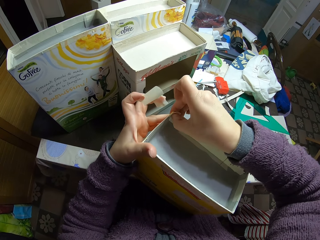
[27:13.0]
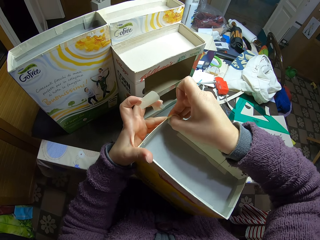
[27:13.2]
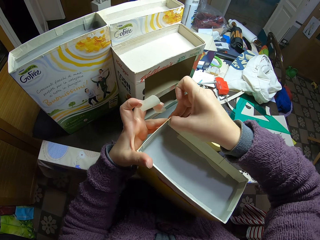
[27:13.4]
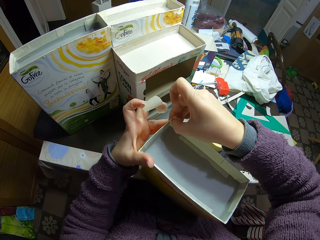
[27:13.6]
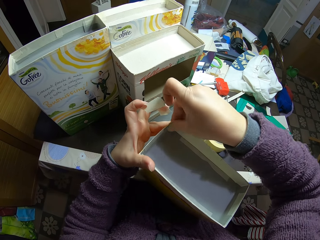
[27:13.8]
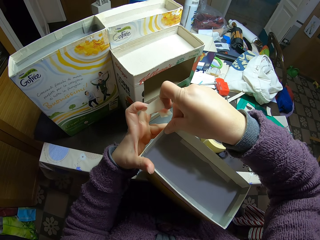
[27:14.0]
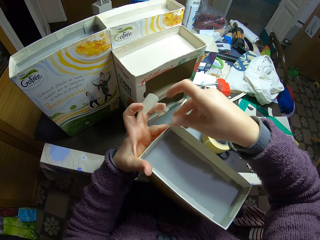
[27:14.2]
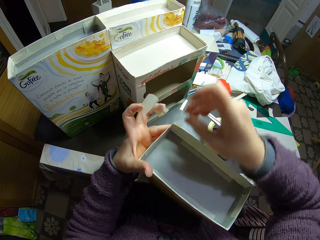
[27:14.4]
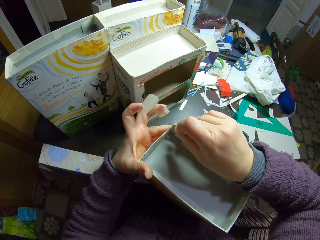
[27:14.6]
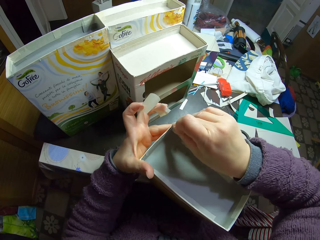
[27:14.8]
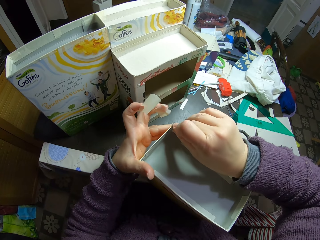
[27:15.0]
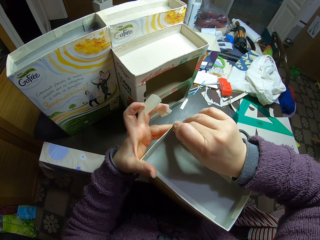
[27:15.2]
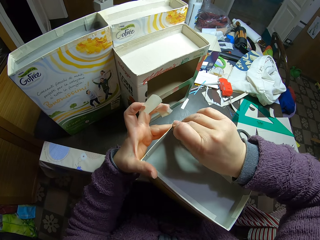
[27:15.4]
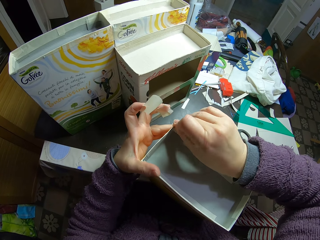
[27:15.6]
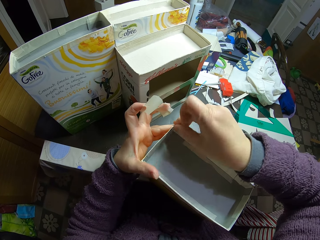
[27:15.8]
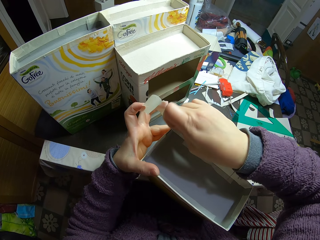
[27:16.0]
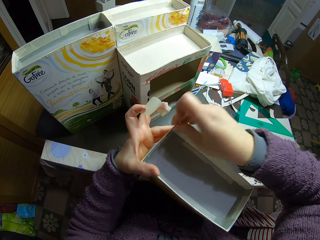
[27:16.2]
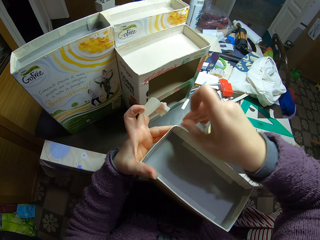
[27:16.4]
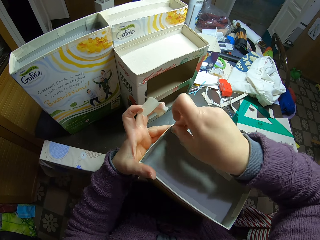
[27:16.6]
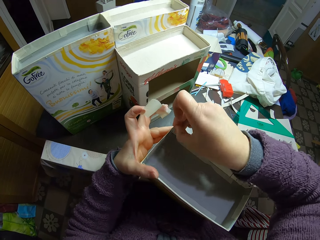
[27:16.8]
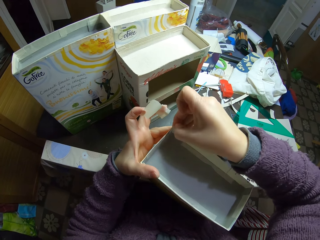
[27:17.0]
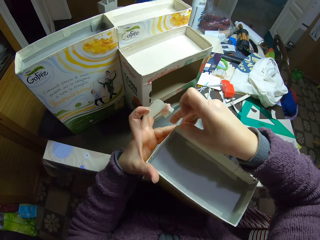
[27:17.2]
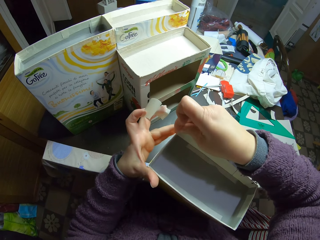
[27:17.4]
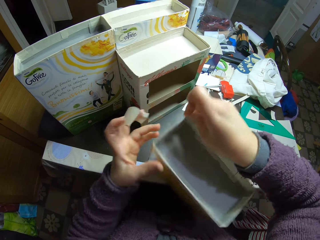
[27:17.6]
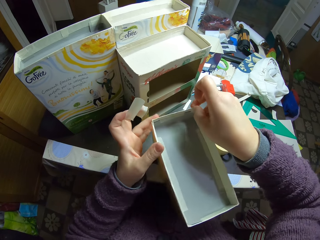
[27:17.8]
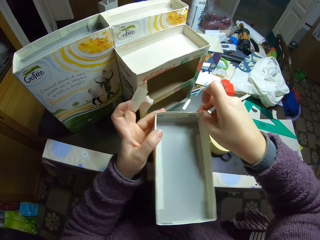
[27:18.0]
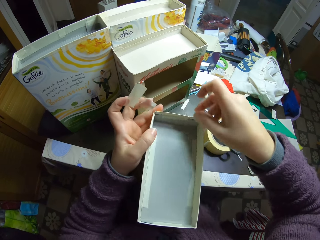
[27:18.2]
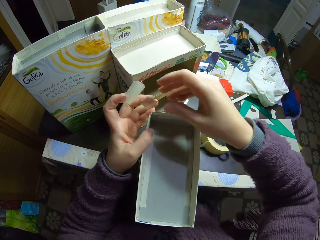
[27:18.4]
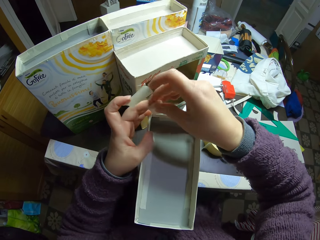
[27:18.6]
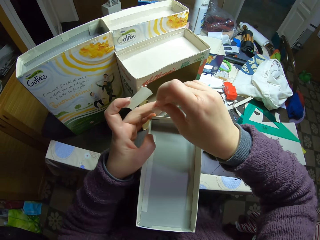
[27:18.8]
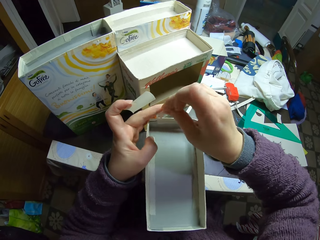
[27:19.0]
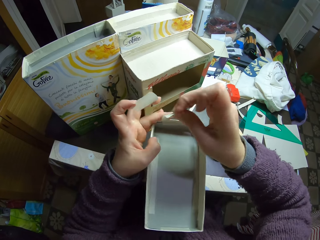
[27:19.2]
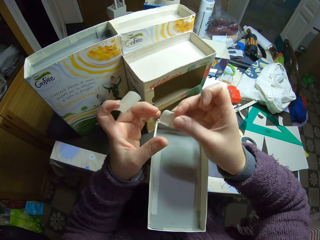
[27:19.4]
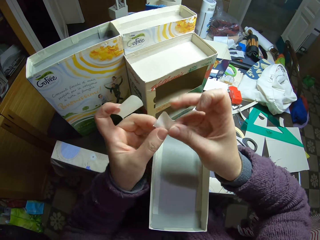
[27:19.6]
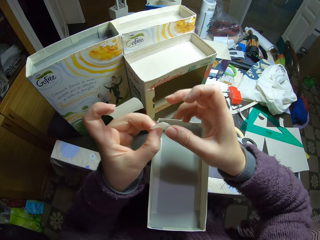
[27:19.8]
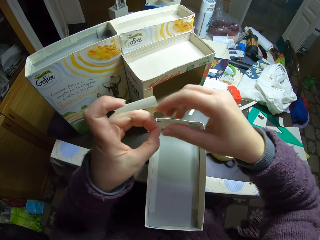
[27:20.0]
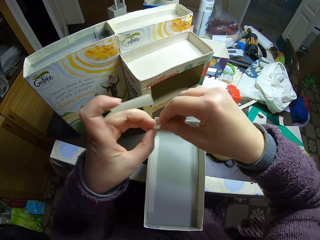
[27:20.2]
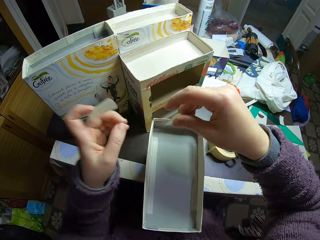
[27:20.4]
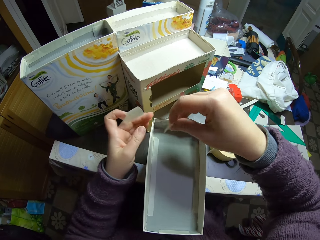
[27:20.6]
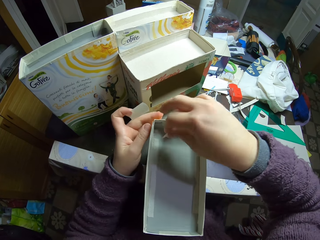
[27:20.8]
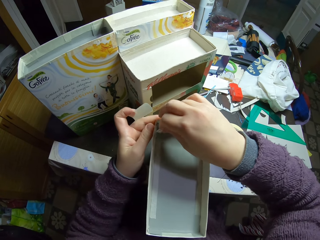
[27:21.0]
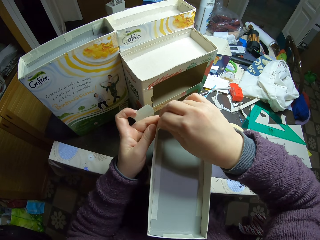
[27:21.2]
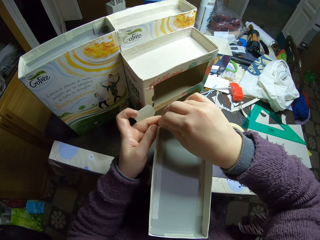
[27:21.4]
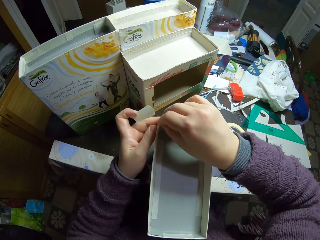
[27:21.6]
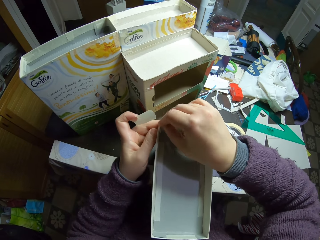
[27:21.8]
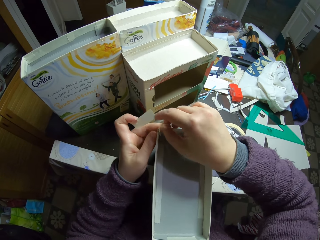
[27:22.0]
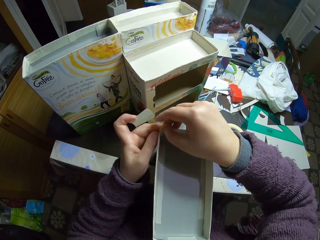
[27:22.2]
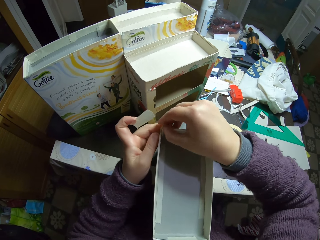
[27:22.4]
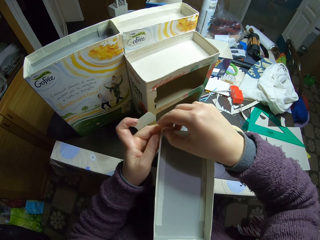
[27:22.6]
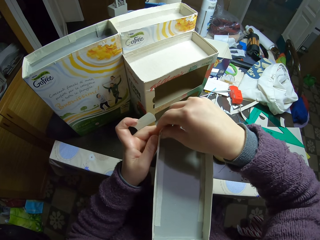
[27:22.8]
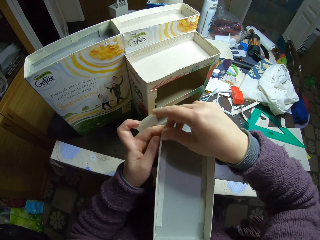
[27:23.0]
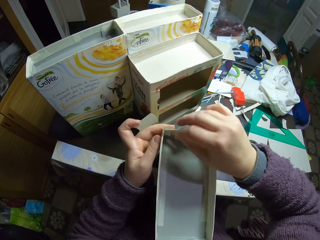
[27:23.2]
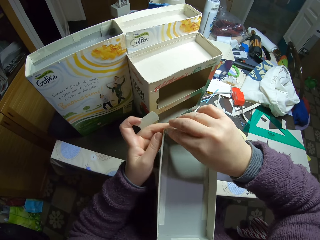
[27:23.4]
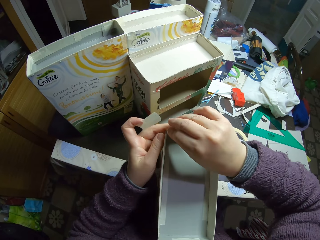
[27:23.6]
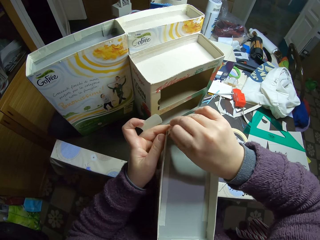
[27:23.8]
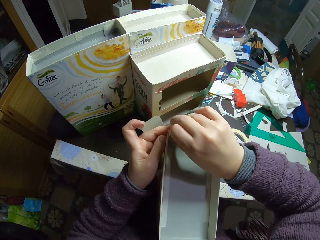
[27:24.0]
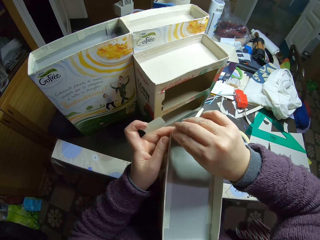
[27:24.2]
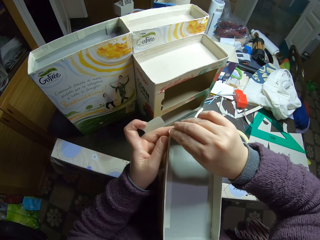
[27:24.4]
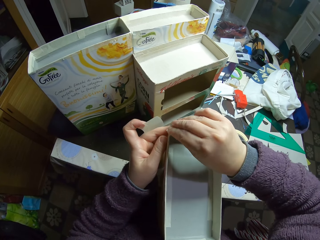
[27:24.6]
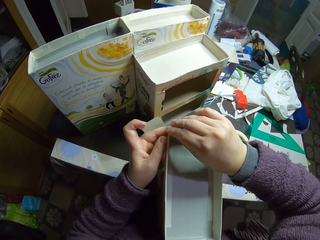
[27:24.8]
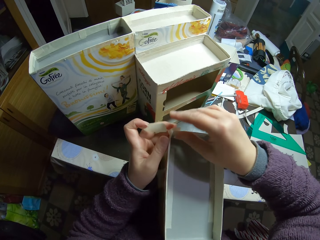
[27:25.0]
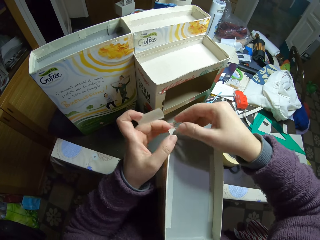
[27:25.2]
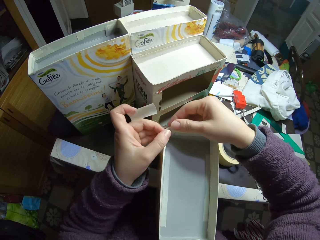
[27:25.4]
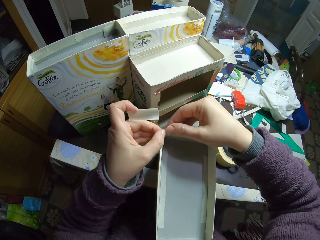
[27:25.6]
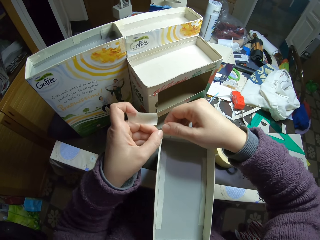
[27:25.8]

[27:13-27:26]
The camera wearer removes the sellotape on the finger. They put the sellotape at the corner of the paperboard craft box.

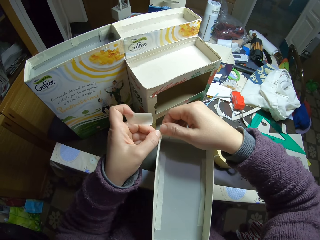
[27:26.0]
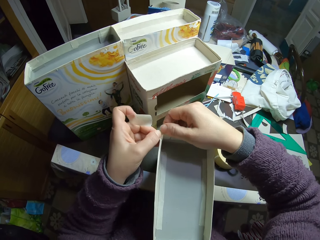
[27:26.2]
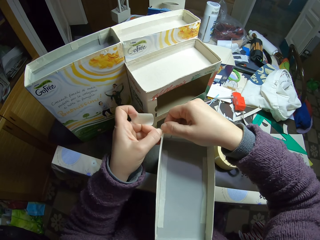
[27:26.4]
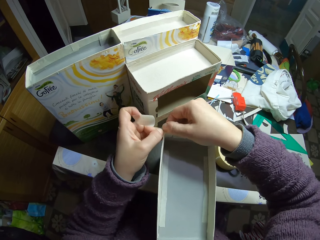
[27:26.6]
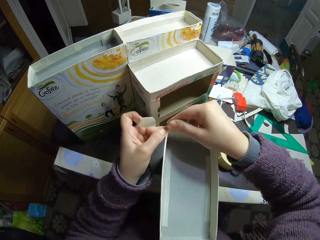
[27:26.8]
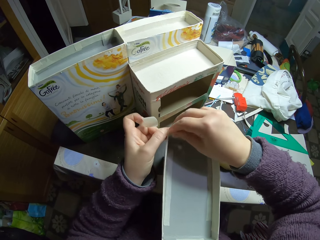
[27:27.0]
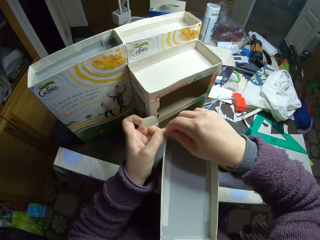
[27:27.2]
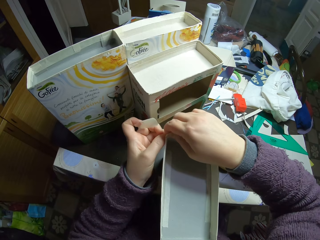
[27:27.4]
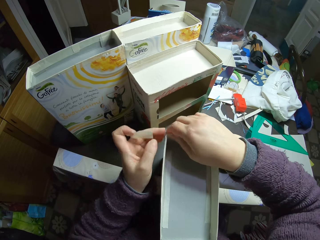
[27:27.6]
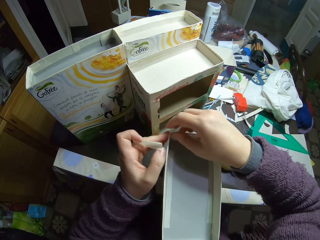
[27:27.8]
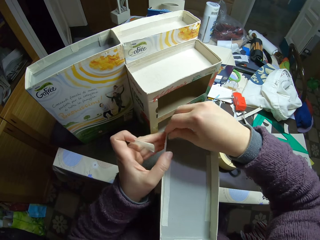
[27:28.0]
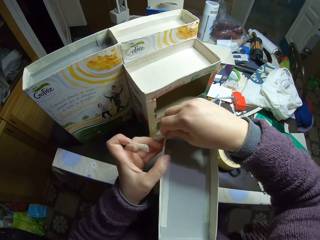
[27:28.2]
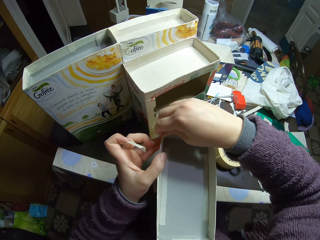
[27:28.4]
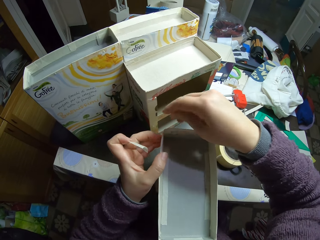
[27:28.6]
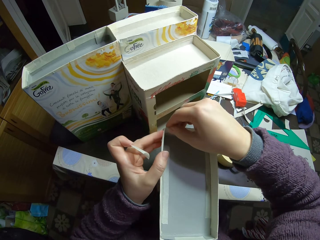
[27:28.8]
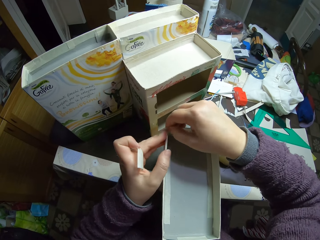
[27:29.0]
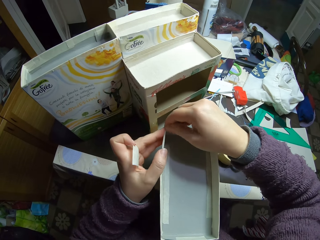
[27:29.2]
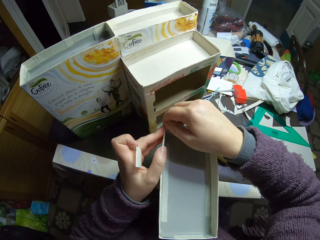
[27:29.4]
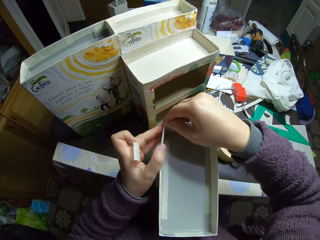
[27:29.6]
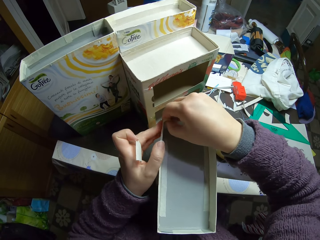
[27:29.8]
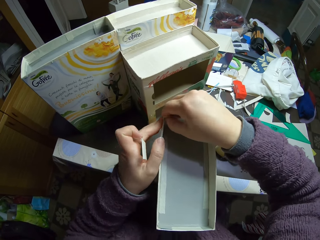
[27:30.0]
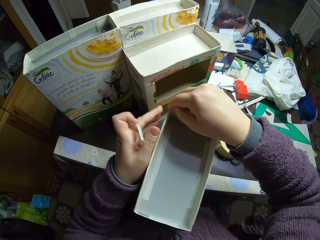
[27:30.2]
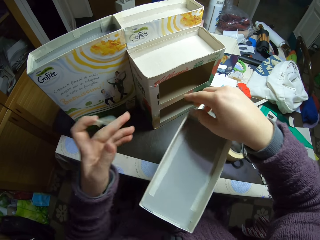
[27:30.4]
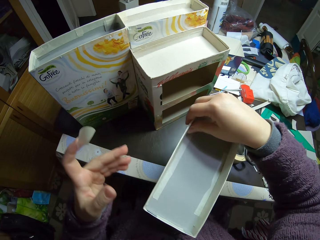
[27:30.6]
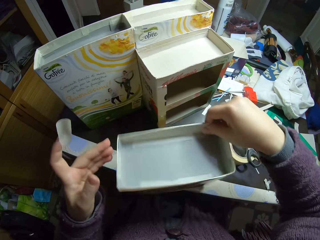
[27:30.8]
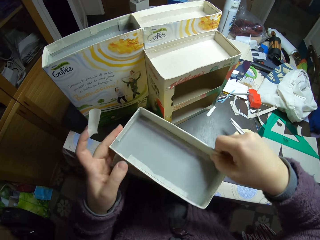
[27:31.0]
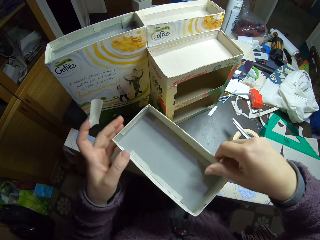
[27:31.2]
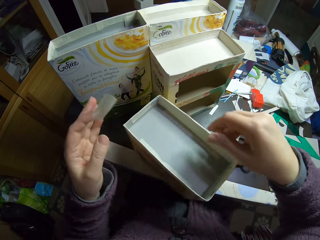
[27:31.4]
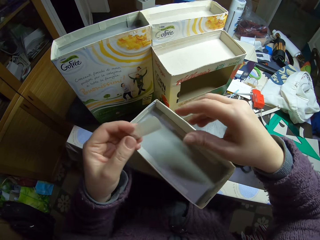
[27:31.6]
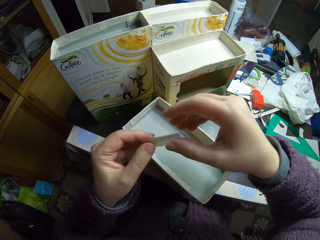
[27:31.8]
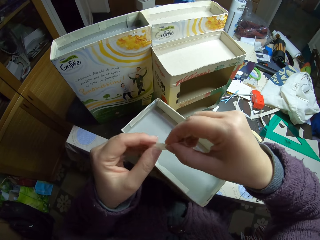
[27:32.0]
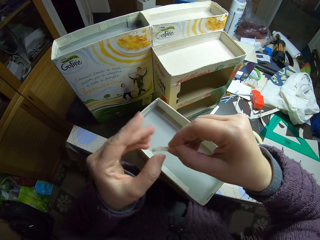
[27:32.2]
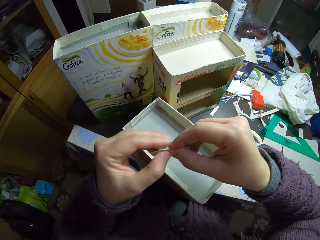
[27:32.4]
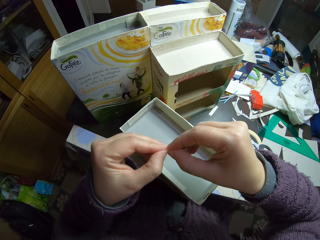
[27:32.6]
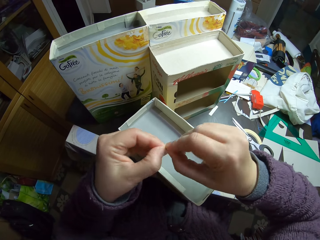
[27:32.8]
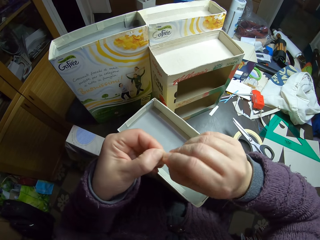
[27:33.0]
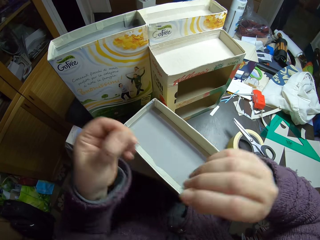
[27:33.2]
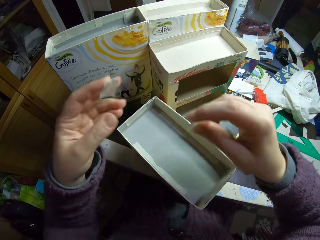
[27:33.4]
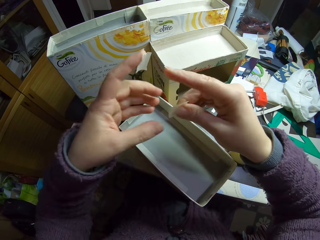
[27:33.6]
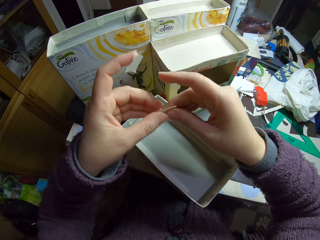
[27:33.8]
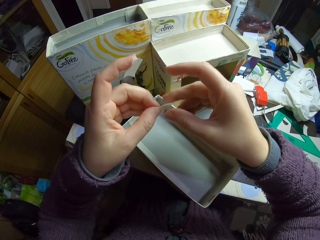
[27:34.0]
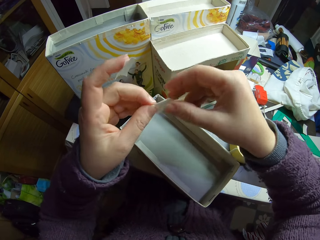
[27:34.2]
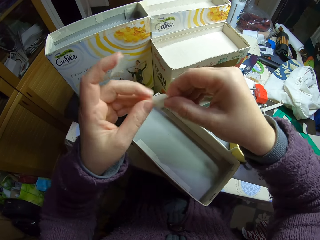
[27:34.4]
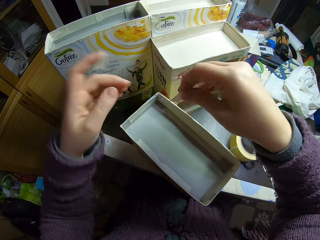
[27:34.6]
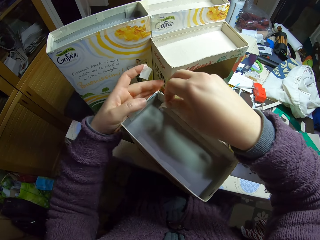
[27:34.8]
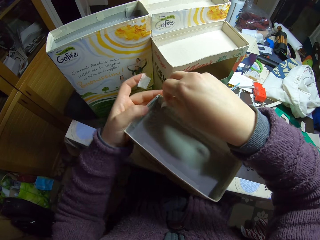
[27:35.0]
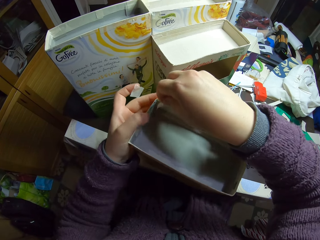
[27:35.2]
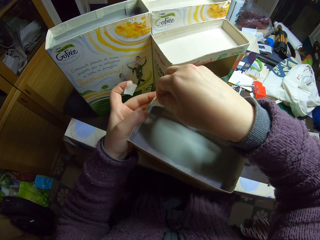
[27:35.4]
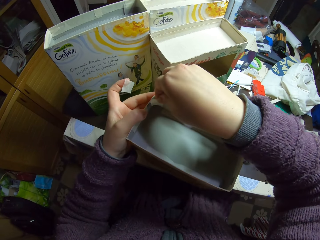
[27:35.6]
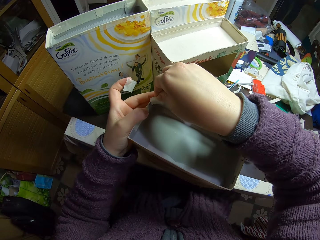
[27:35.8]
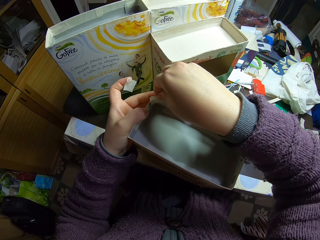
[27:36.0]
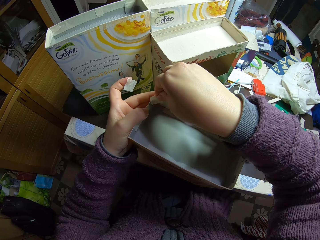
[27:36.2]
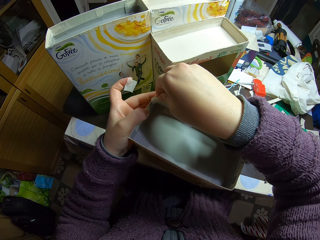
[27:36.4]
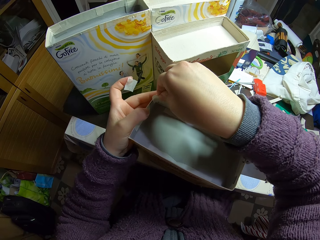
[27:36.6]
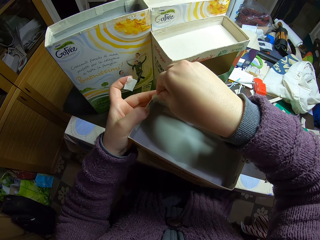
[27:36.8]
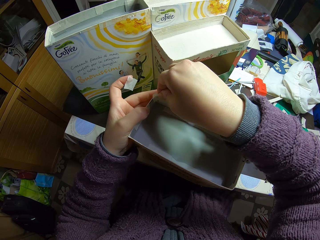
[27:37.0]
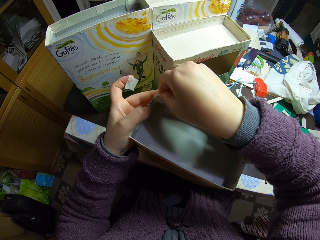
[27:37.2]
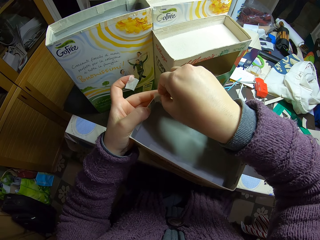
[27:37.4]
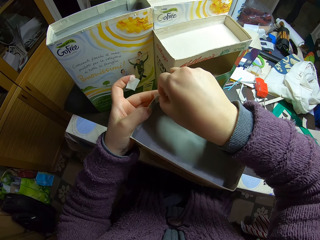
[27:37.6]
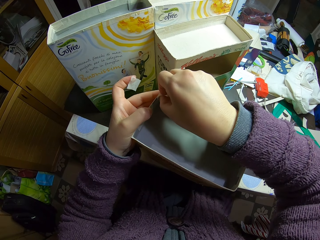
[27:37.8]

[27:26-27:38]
The camera wearer turns the craft box. They cut a piece of sellotape into two. They put the sellotape at the corner of the paperboard craft box.
